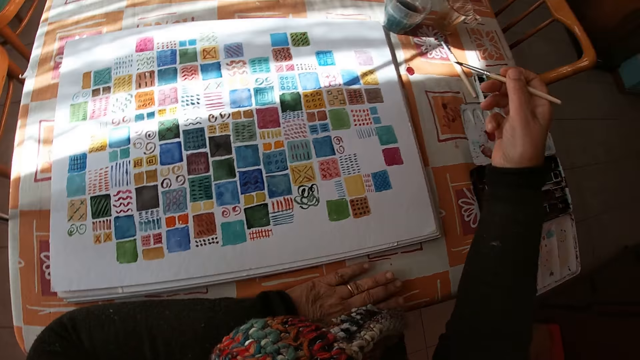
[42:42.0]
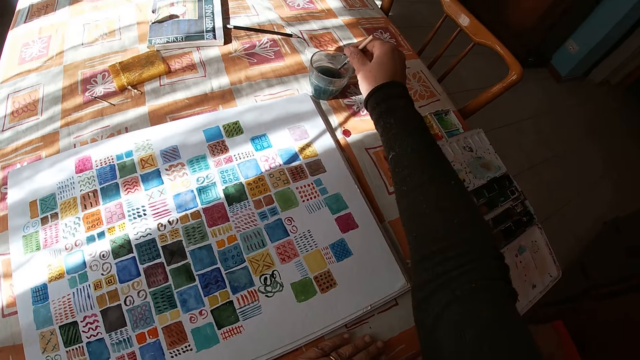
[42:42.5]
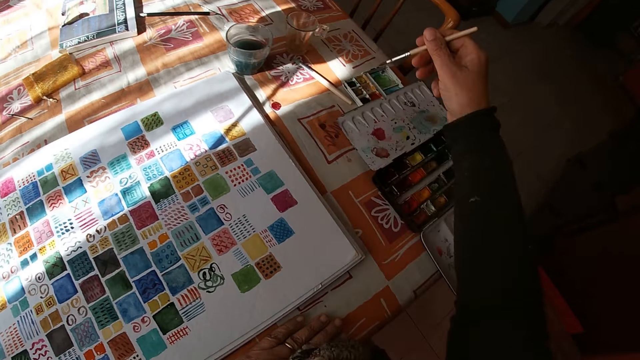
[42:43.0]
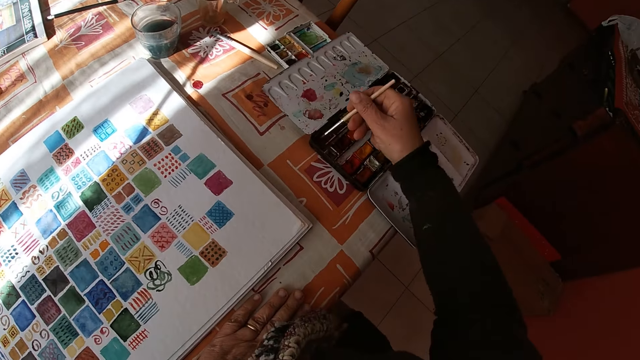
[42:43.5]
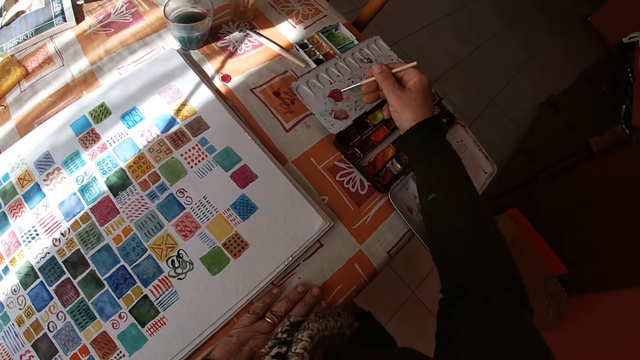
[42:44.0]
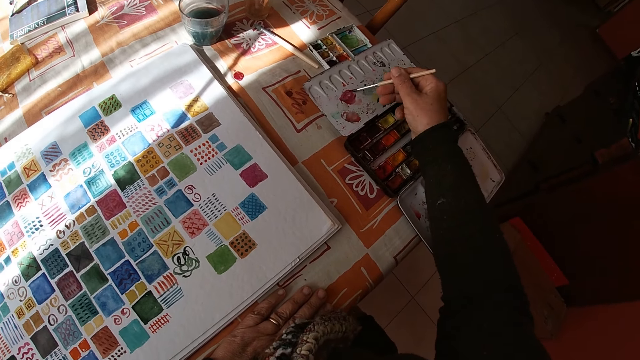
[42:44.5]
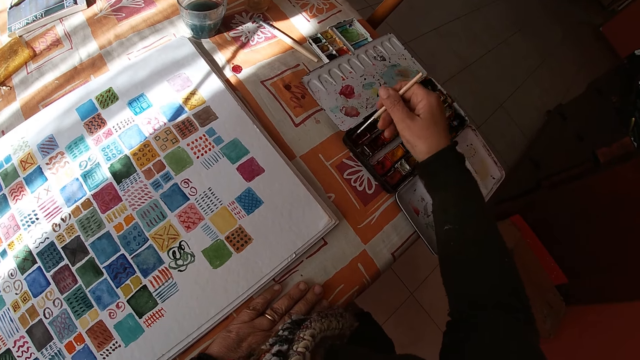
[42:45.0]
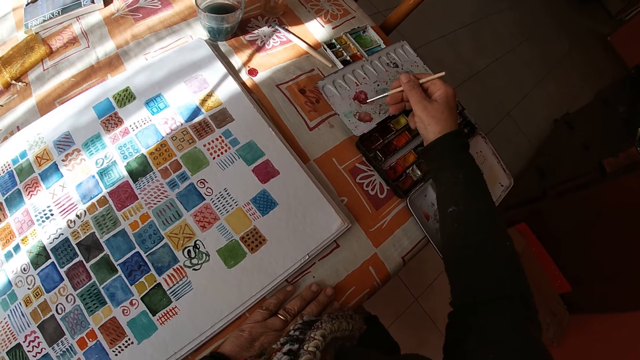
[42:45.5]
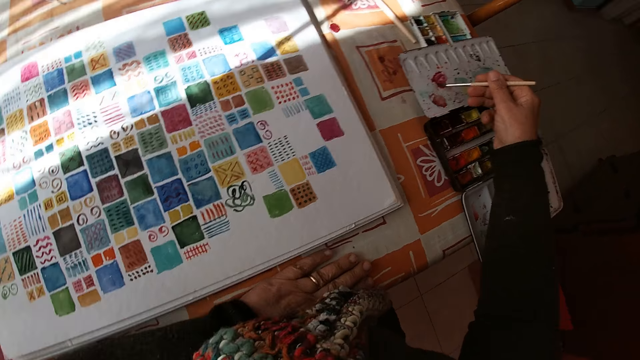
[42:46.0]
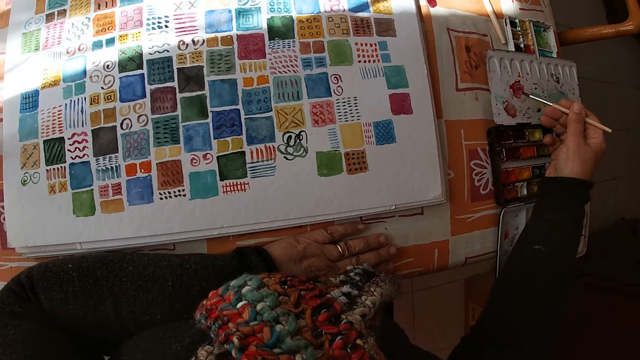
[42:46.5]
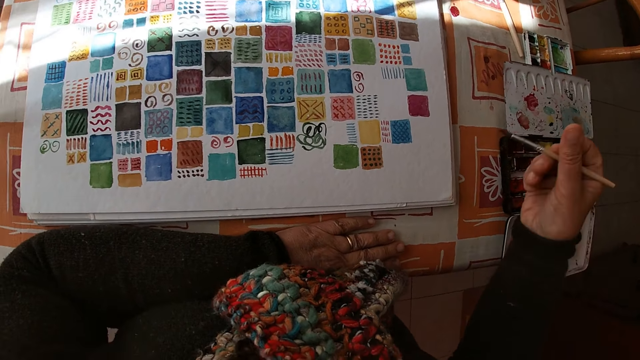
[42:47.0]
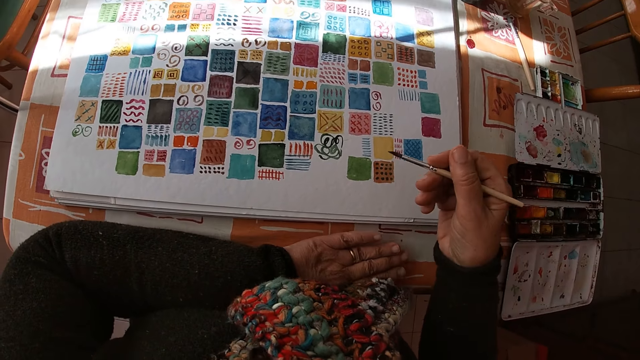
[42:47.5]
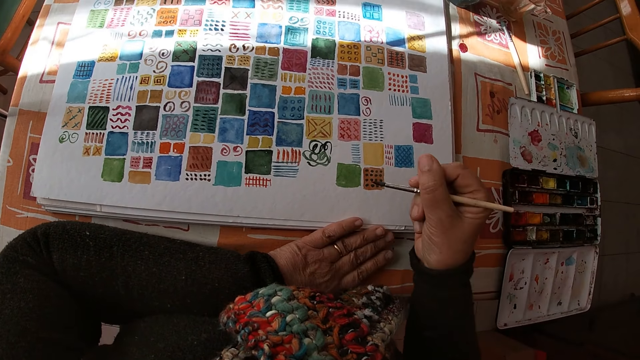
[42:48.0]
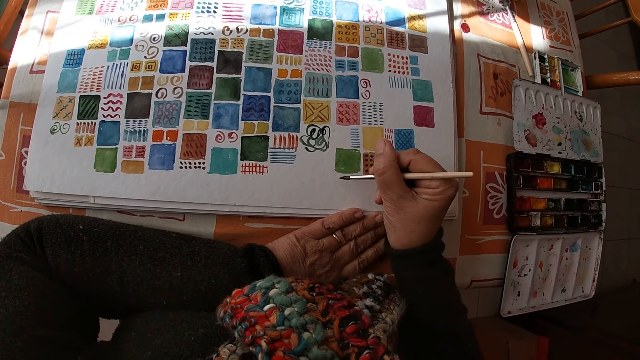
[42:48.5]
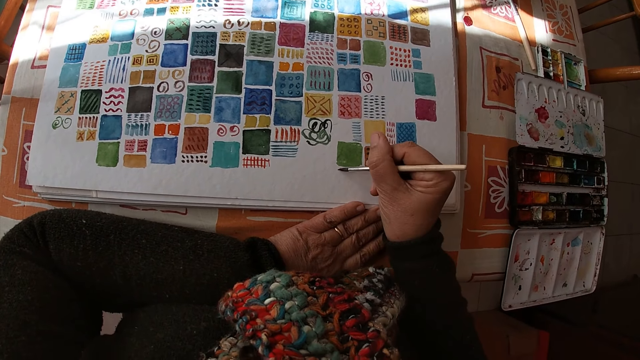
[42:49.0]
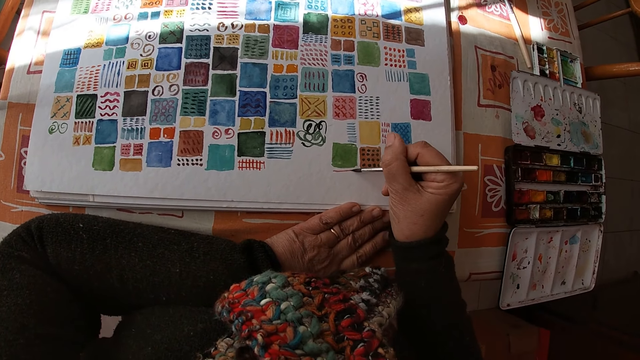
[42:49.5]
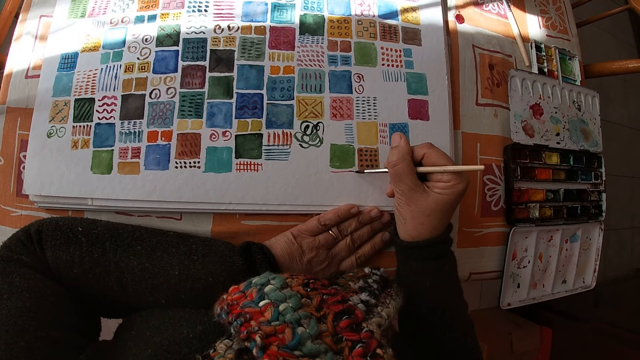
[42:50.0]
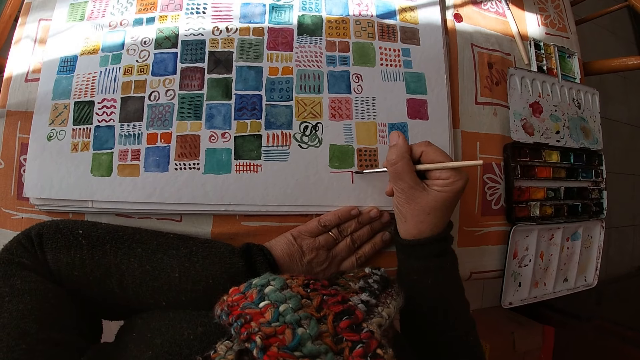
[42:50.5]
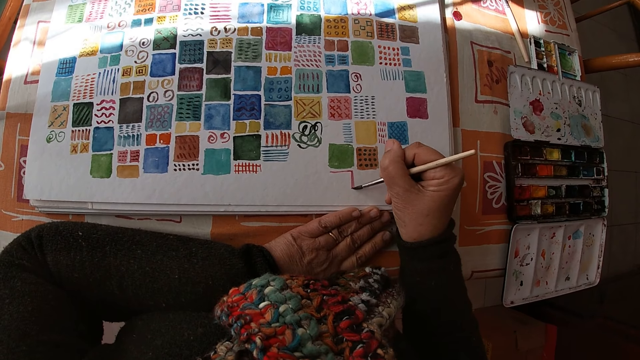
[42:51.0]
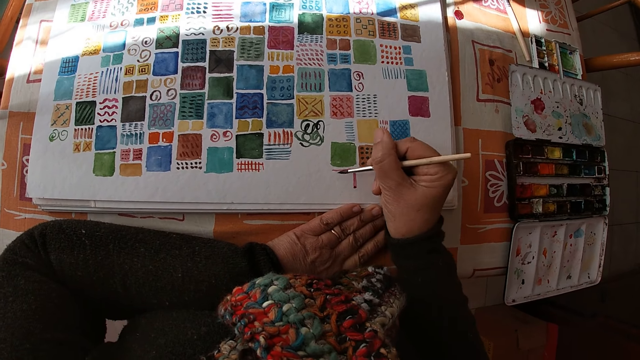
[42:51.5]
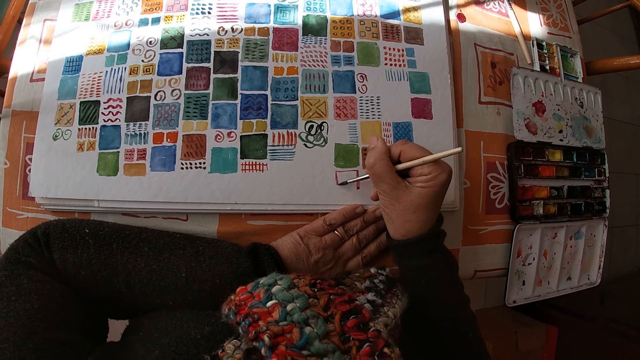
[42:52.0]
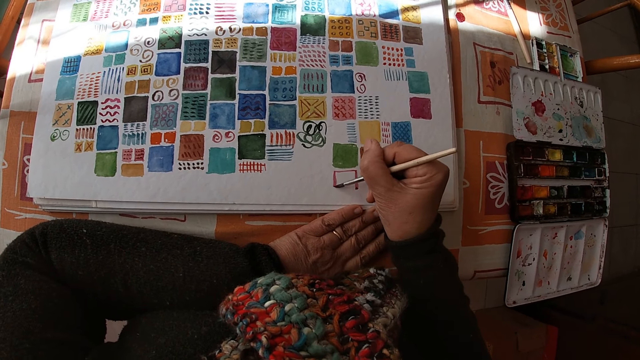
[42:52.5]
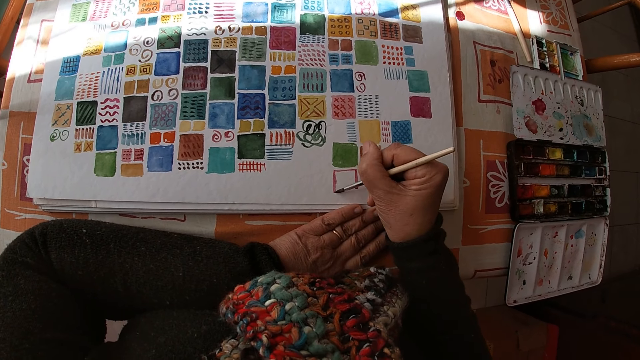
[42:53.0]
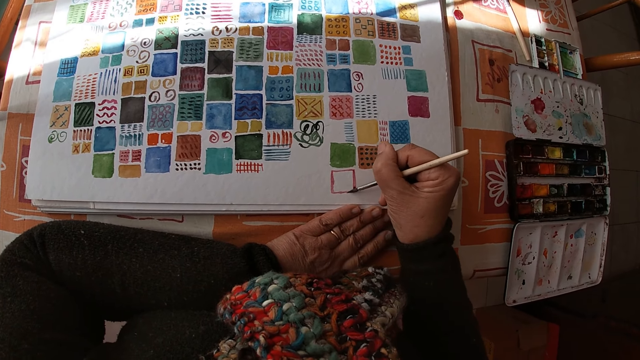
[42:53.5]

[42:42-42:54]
The camera wearer puts the hand on the table. She dips the paintbrush in her right hand into the bowl of water on the table. She dips the paintbrush in her right hand into the color palette on the table. She applies the paint on the paint box. She applies the paint on the paintbrush. She applies the paint on the paint box. She holds the paintbrush. She paints on the canvas pad on the table with the paintbrush in her right hand.

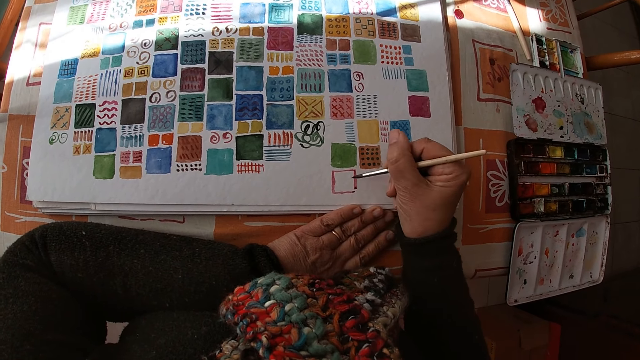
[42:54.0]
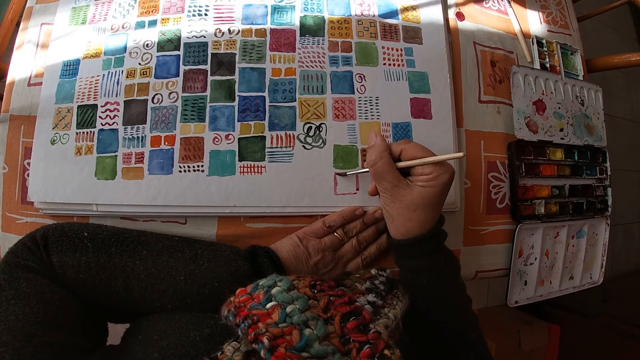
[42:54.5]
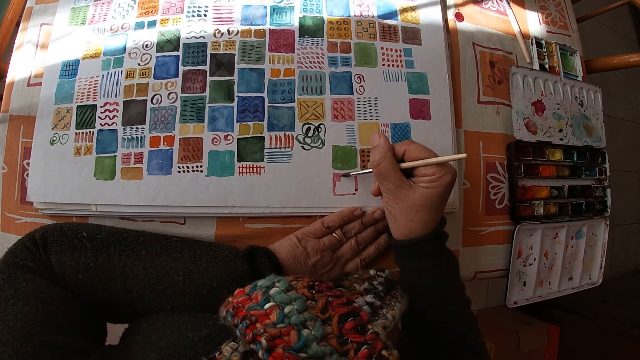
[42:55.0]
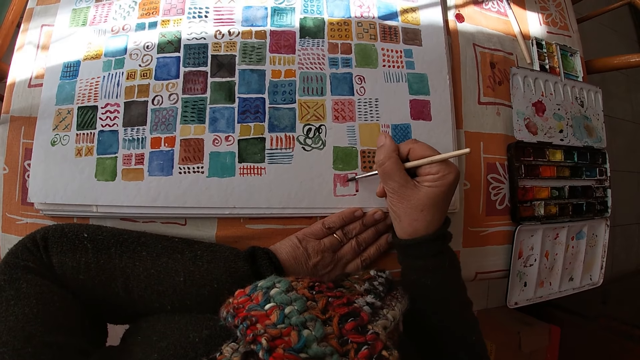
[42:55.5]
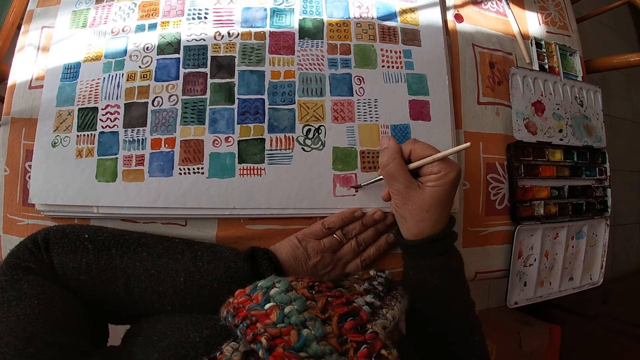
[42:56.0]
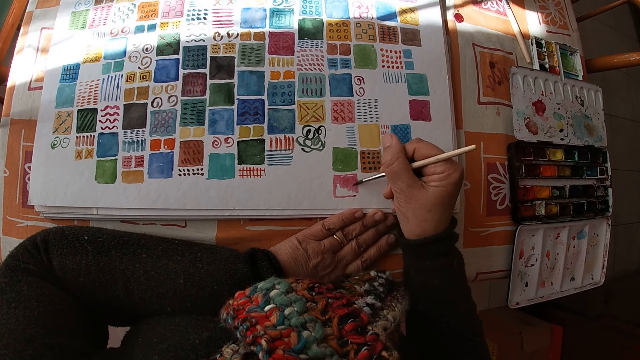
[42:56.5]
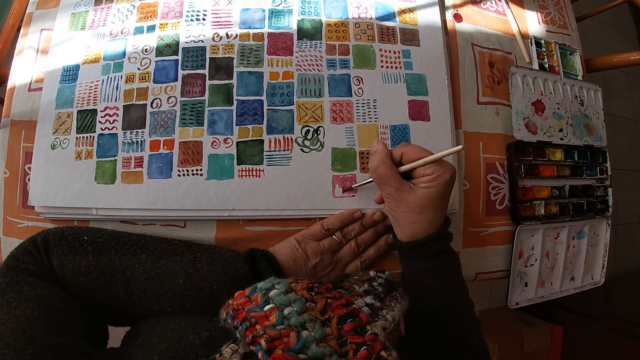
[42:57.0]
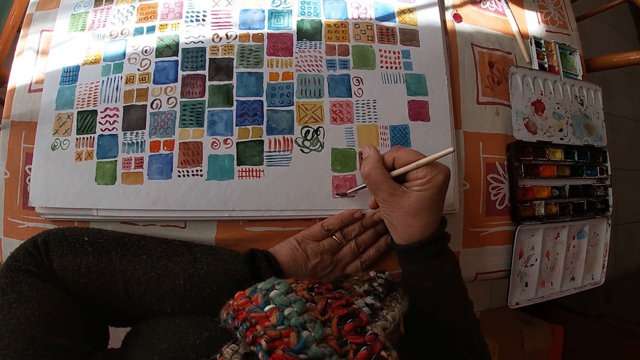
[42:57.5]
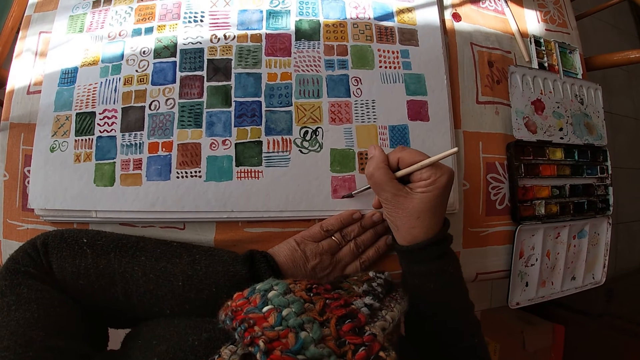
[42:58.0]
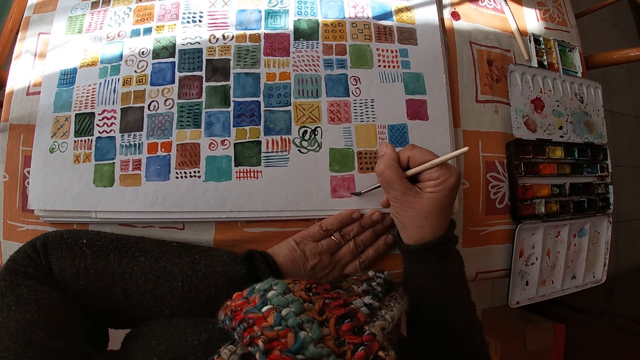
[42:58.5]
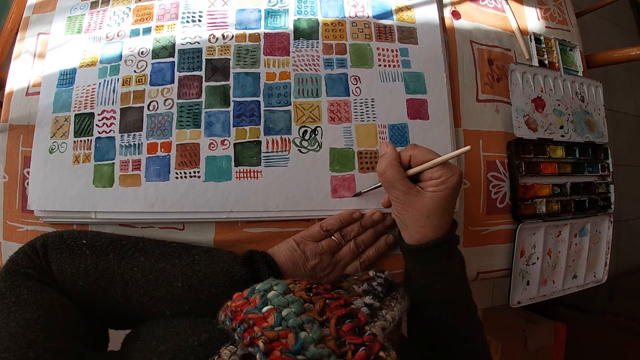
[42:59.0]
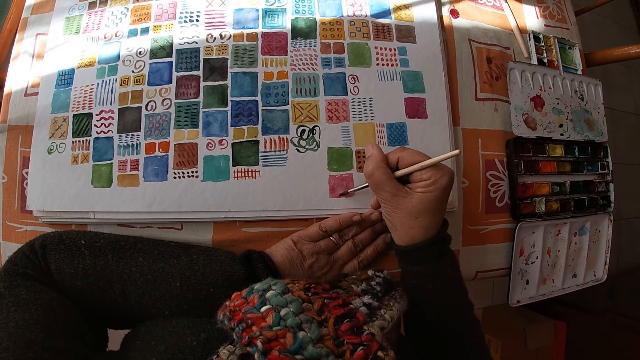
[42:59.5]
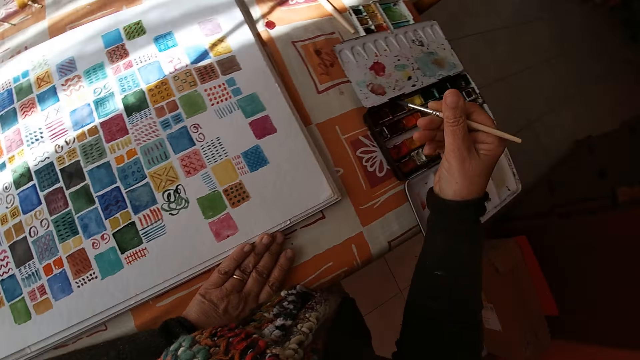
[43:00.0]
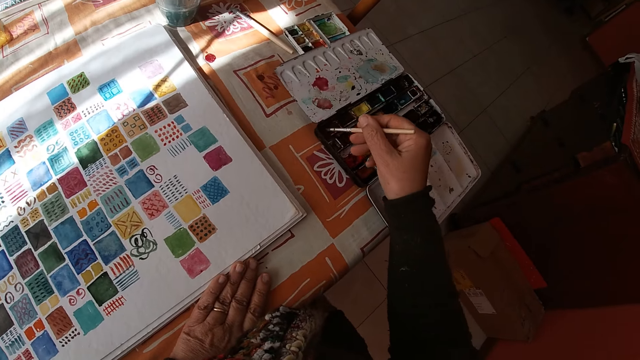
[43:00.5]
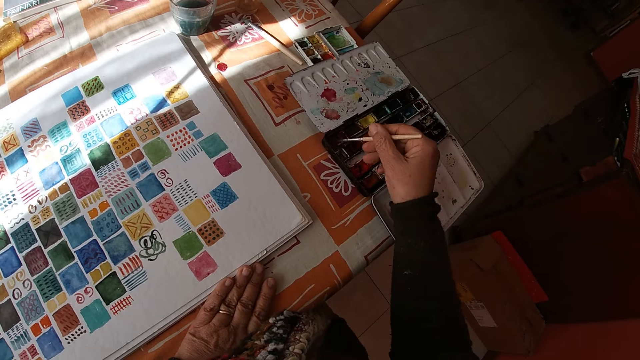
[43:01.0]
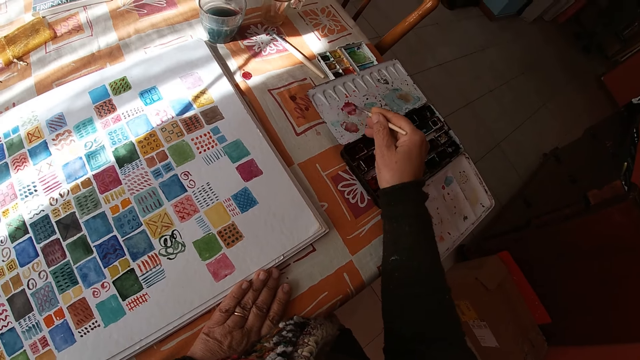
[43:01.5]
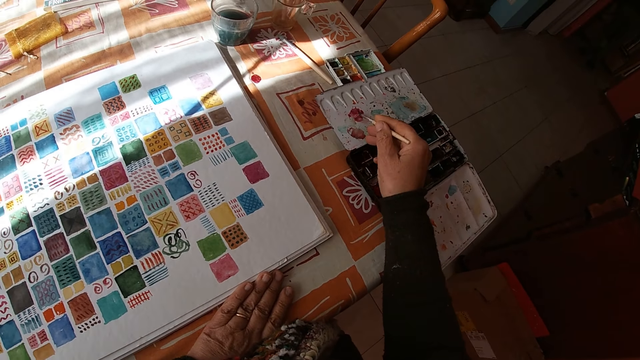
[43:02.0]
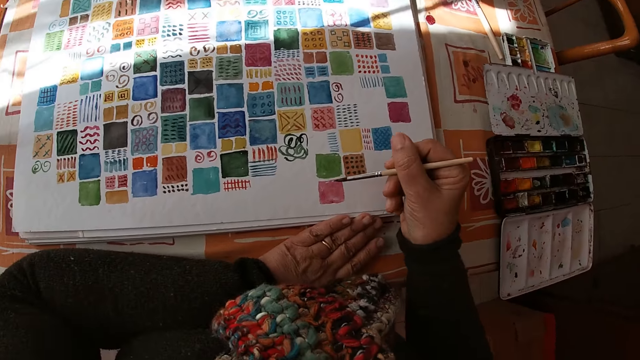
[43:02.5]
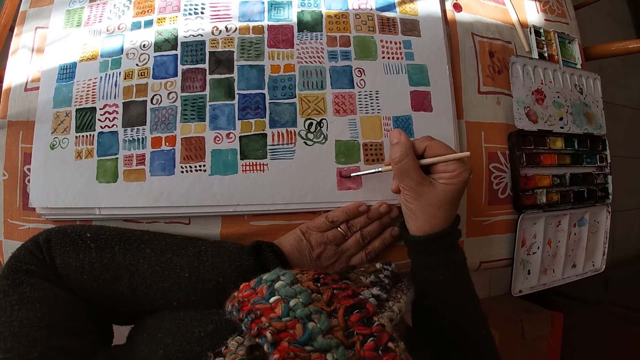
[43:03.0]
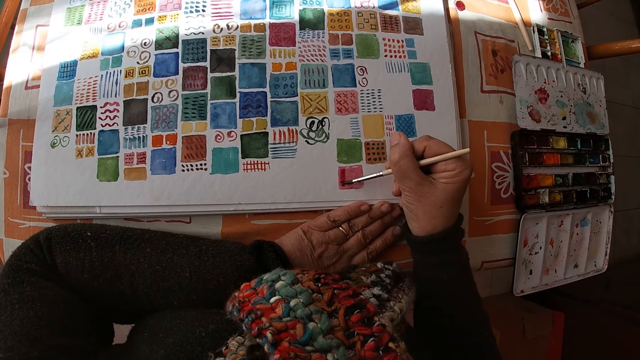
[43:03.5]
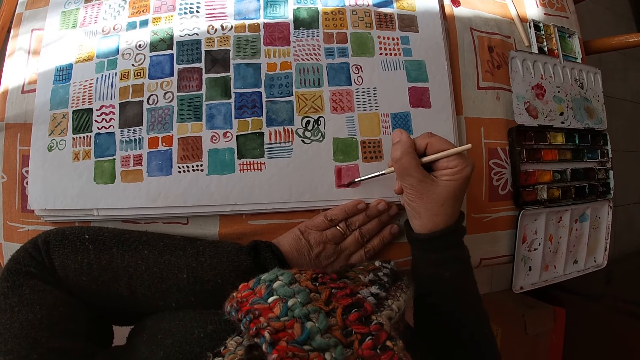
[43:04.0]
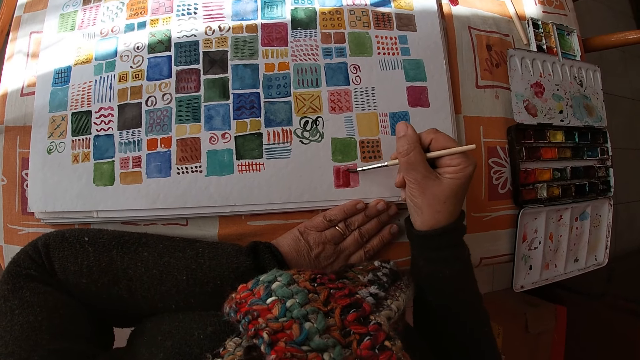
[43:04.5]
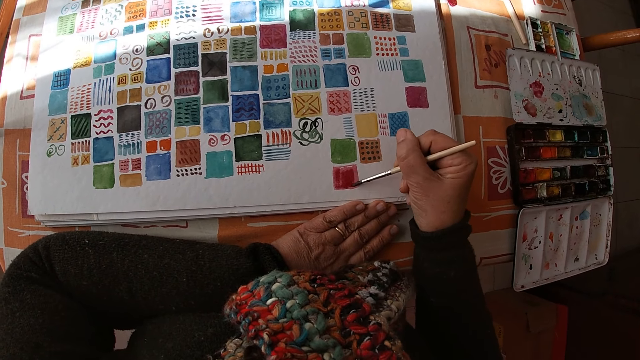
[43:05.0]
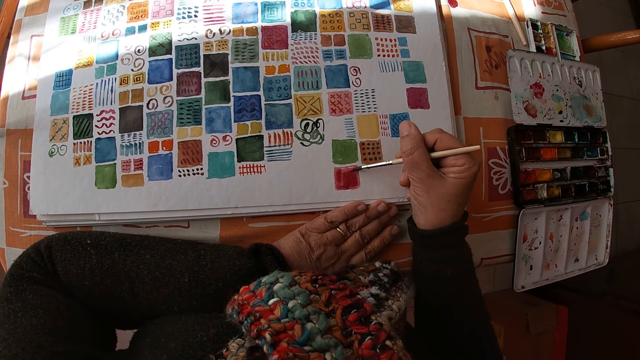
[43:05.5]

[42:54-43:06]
The camera wearer dips the paintbrush in her right hand into the color palette on the table. She applies the paint on the paintbrush. She applies the paint on the paint box. She paints on the canvas pad on the table with the paintbrush in her right hand.
